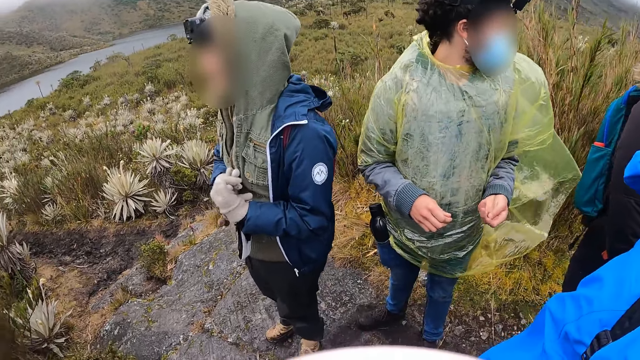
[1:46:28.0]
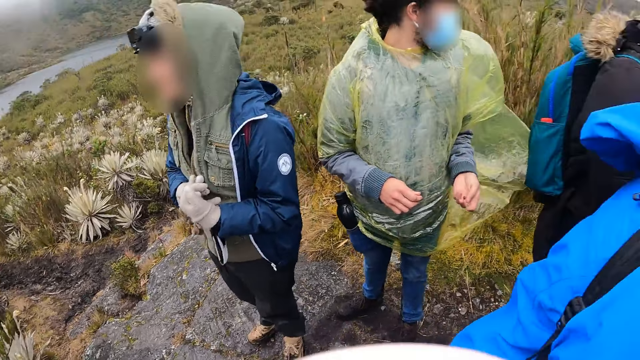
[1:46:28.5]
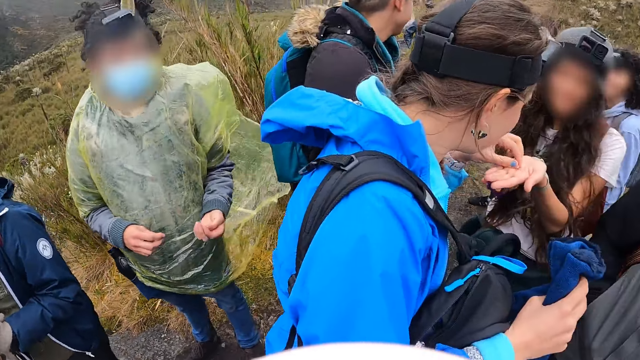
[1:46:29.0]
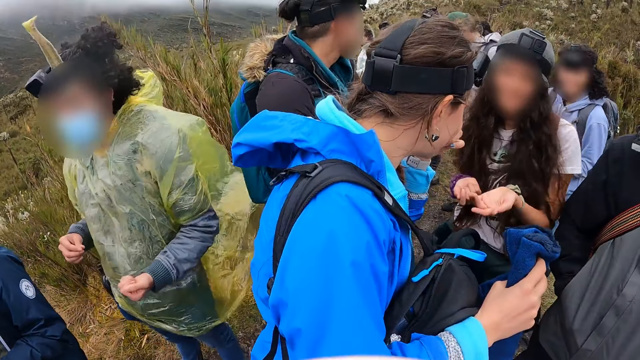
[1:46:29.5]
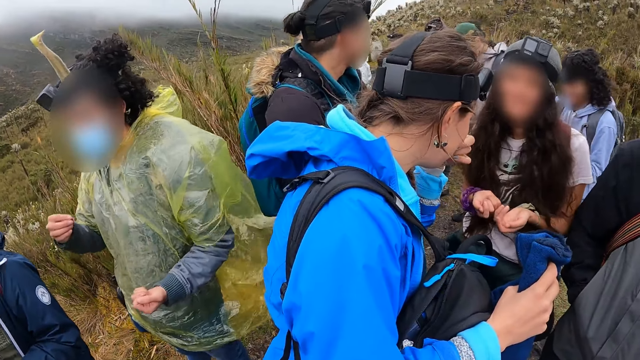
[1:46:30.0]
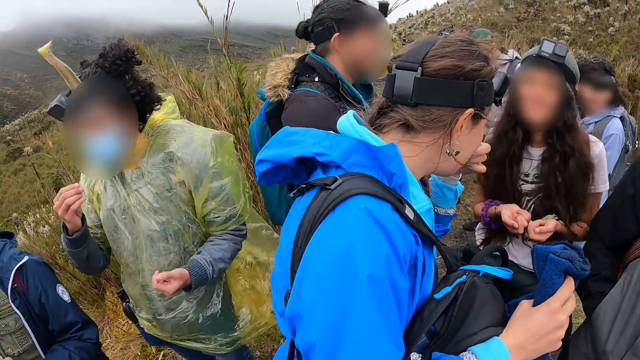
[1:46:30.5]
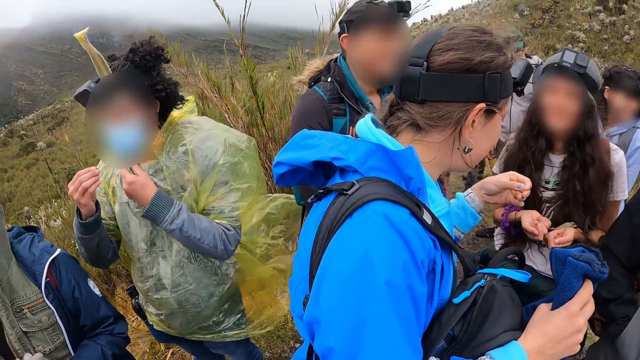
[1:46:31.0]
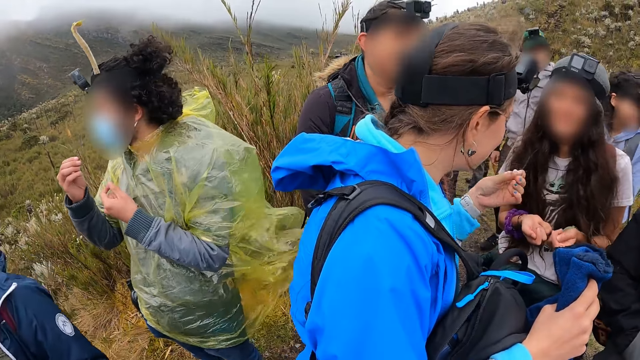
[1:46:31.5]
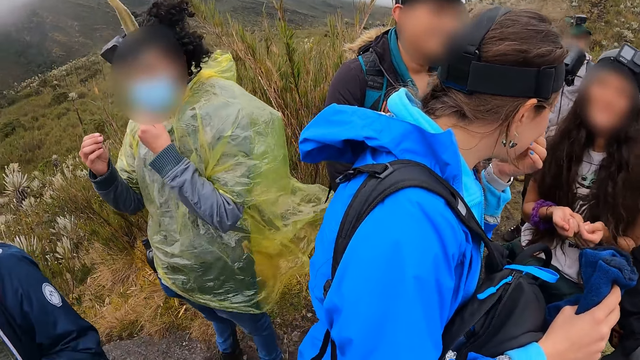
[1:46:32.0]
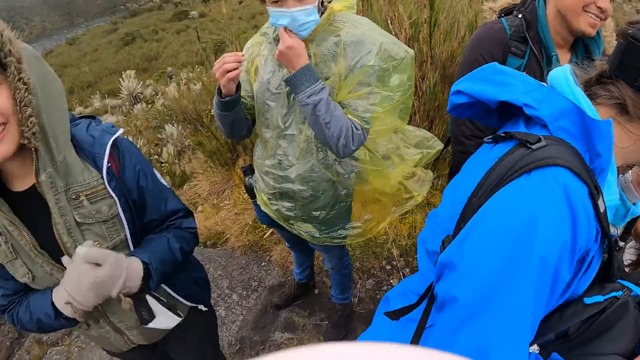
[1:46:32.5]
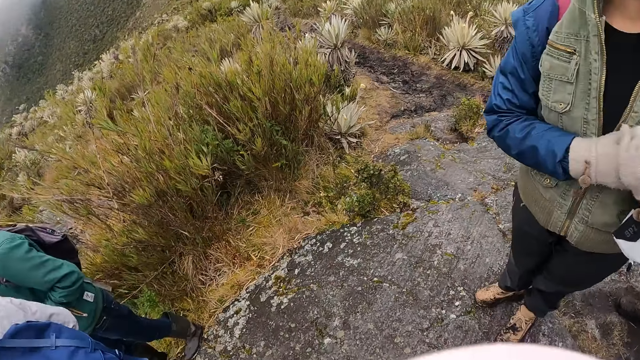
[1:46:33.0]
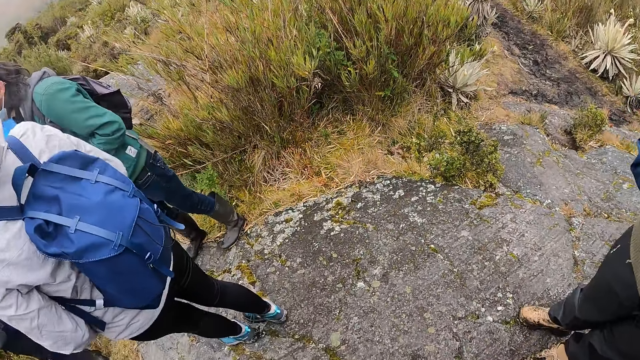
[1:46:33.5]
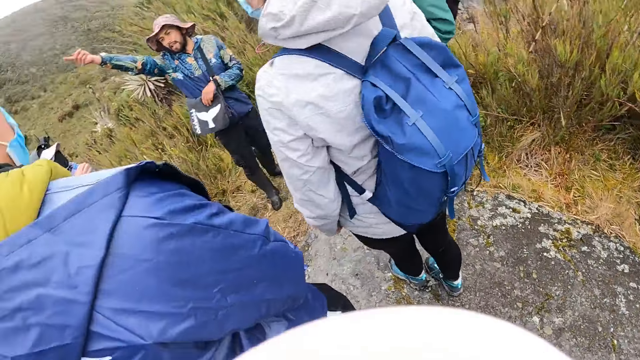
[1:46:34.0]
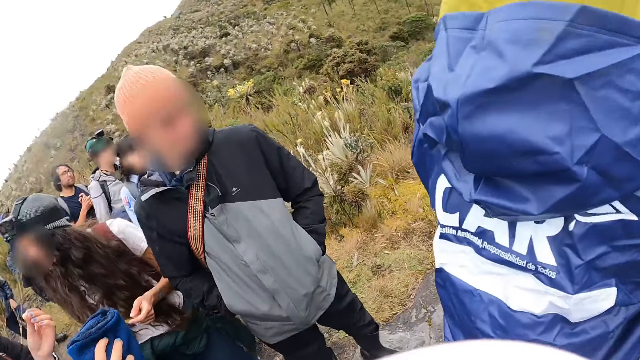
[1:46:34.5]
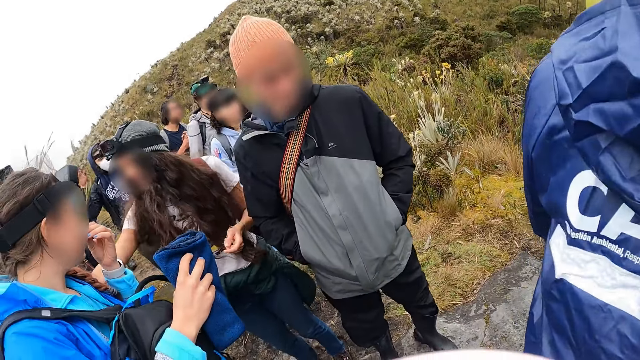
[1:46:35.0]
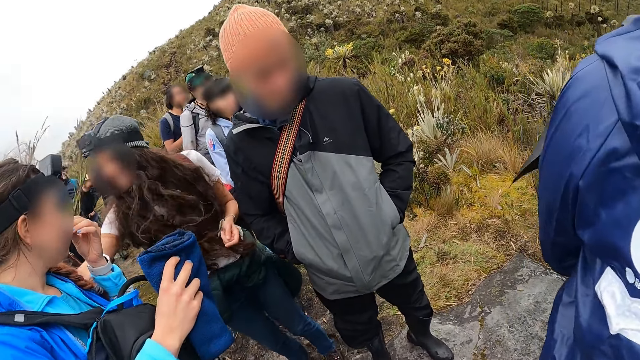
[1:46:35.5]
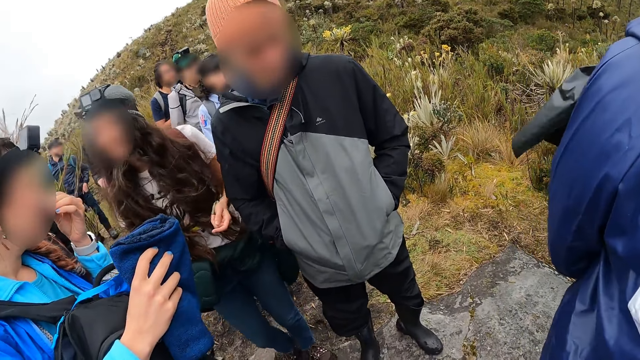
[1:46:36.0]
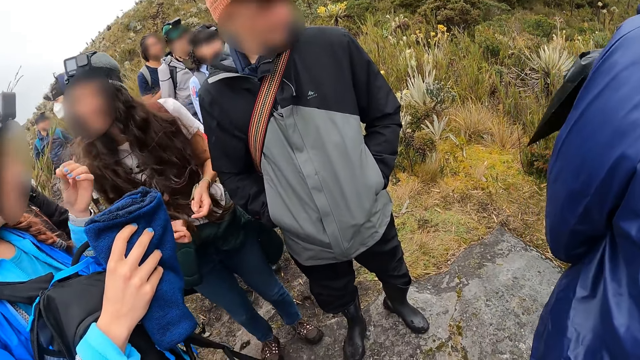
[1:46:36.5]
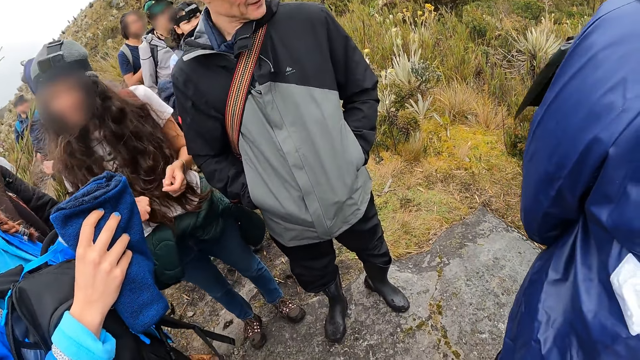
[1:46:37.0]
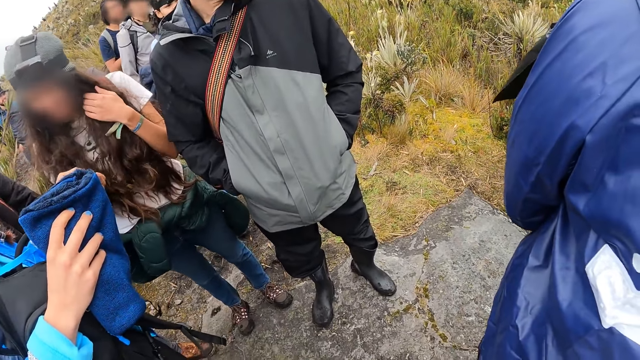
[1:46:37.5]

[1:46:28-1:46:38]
The woman collects a sweet from another woman. The woman interacts with the group of people. The camera wearer stares at the group. The first woman places the sweet in her mouth with her left hand. The camera wearer looks around the hill.

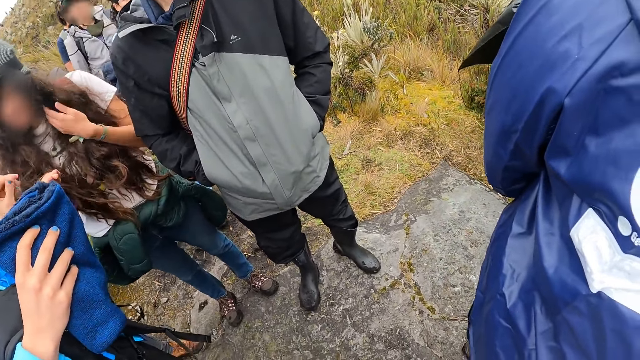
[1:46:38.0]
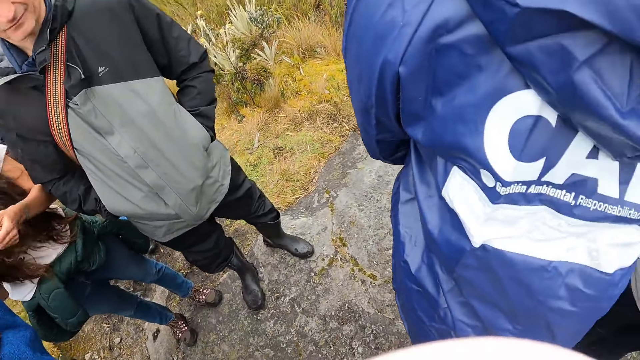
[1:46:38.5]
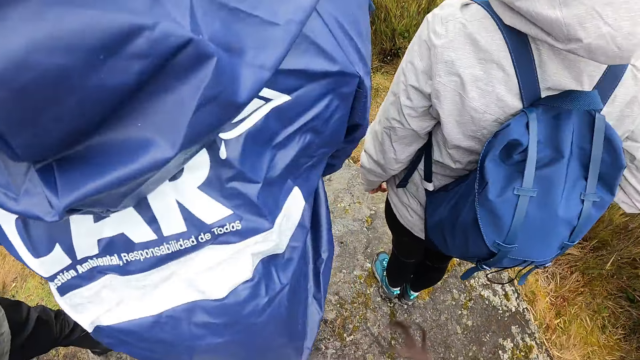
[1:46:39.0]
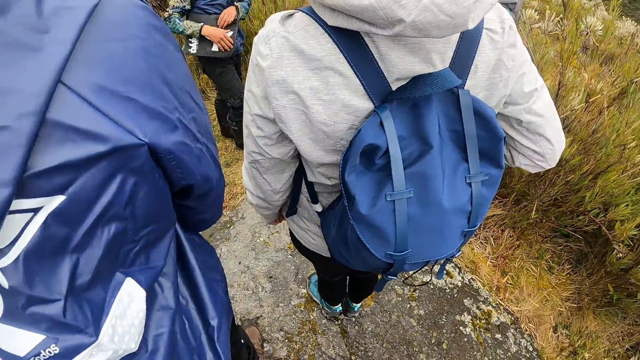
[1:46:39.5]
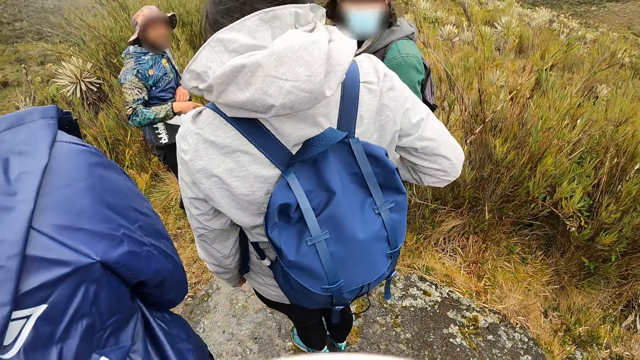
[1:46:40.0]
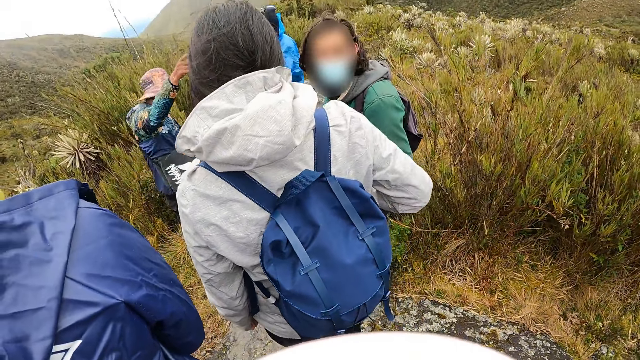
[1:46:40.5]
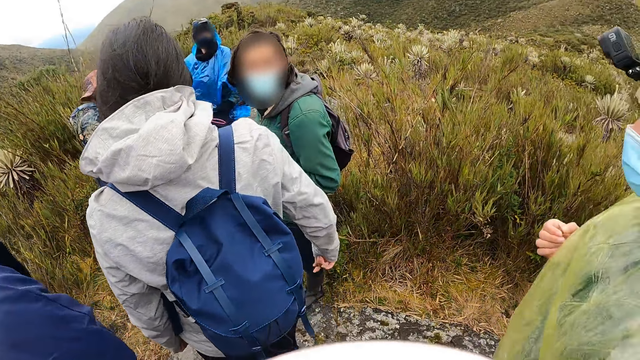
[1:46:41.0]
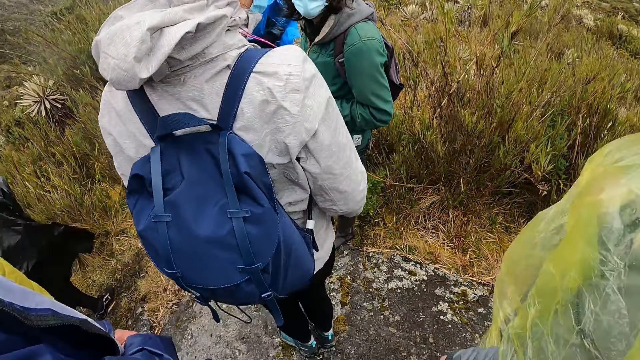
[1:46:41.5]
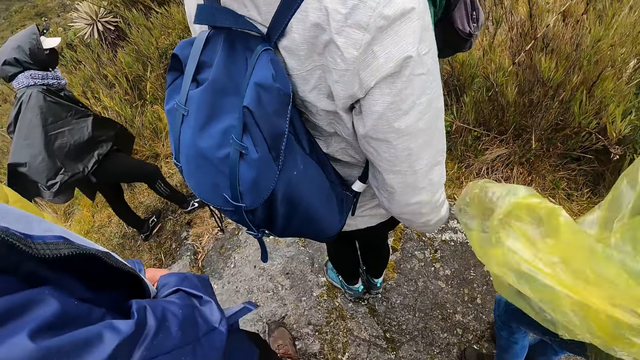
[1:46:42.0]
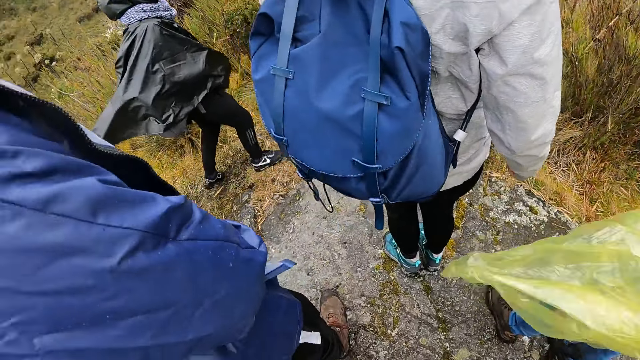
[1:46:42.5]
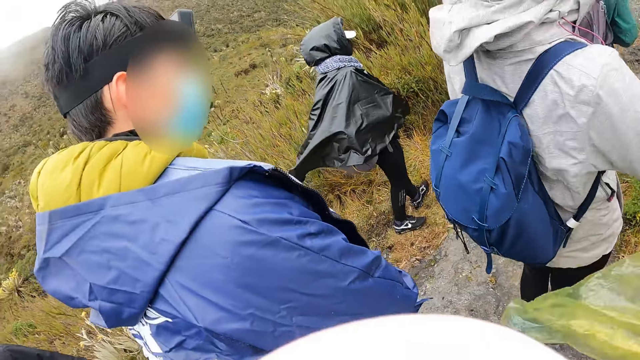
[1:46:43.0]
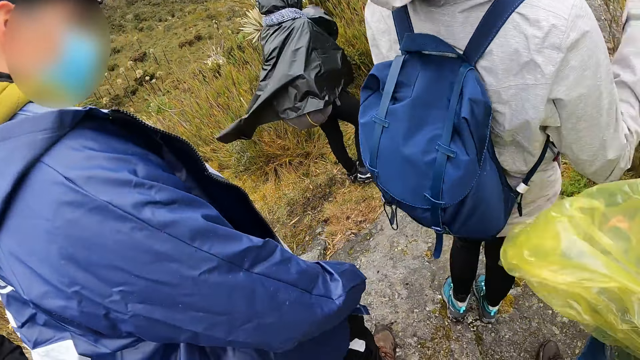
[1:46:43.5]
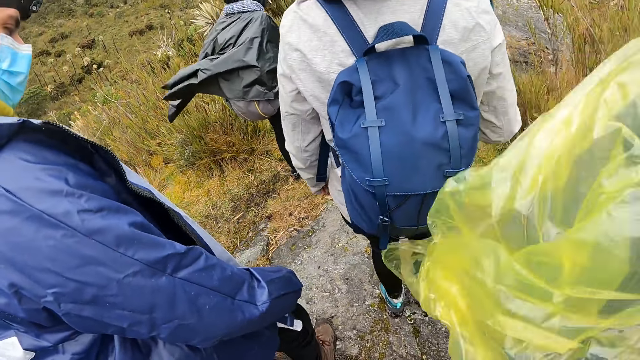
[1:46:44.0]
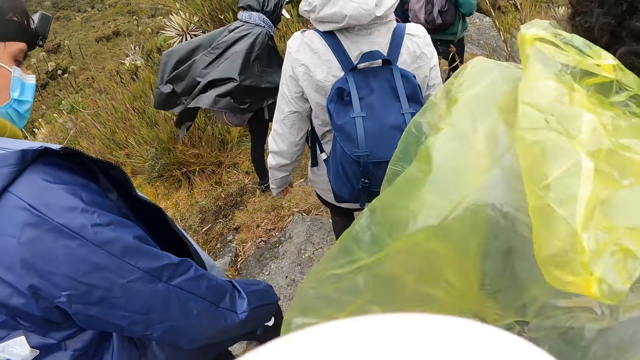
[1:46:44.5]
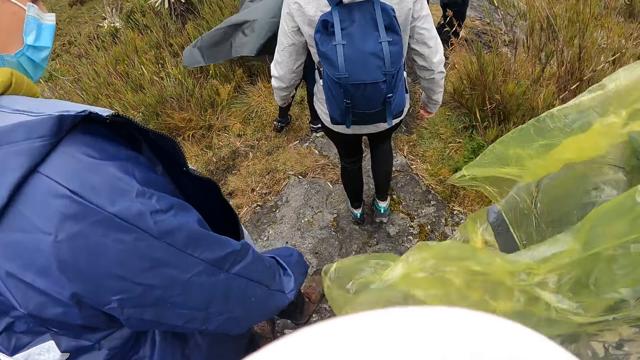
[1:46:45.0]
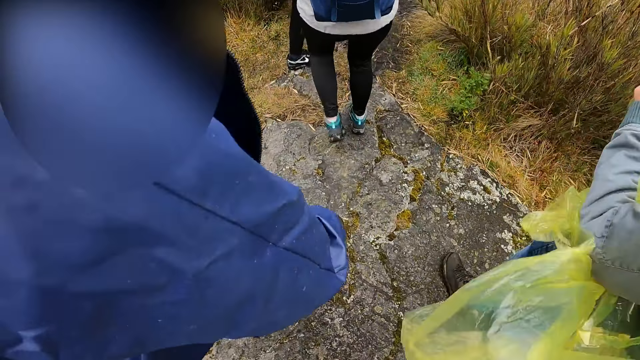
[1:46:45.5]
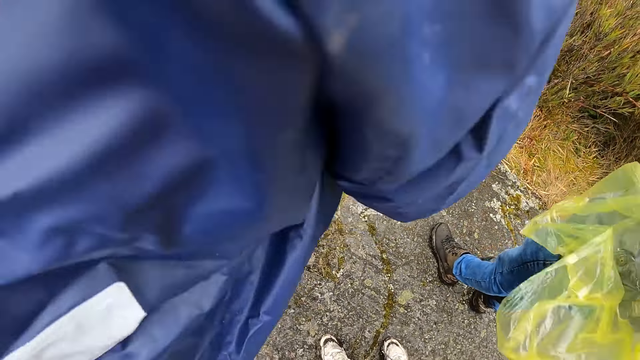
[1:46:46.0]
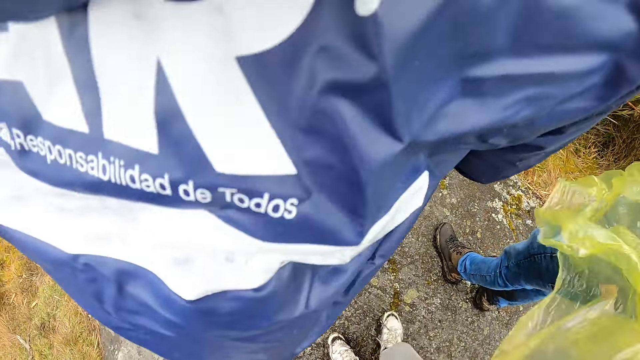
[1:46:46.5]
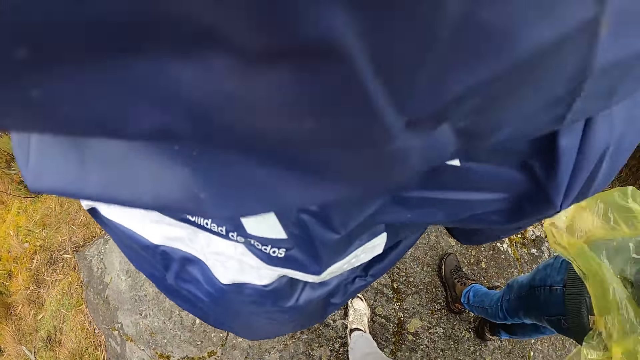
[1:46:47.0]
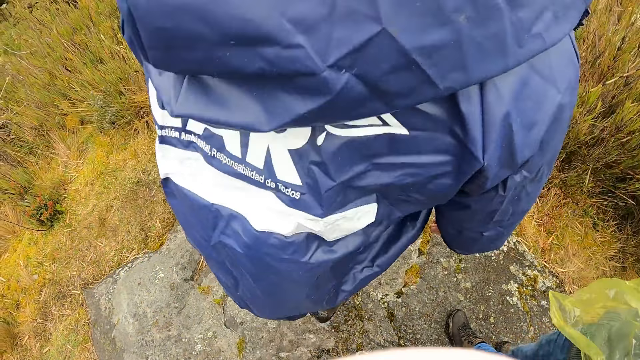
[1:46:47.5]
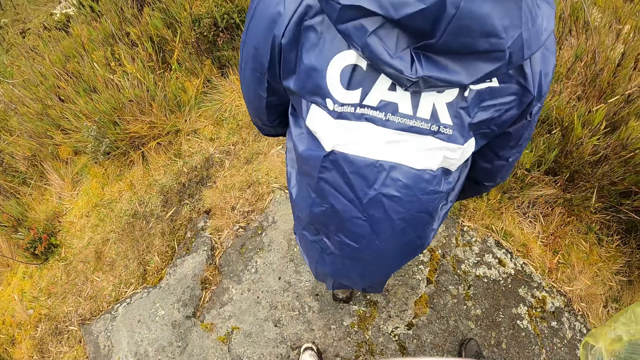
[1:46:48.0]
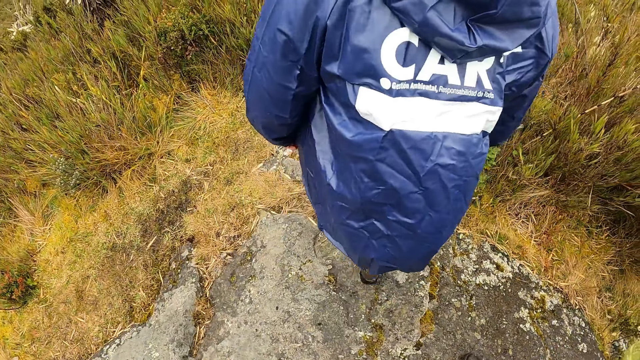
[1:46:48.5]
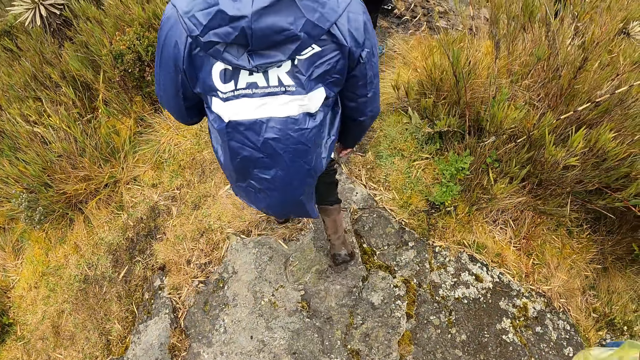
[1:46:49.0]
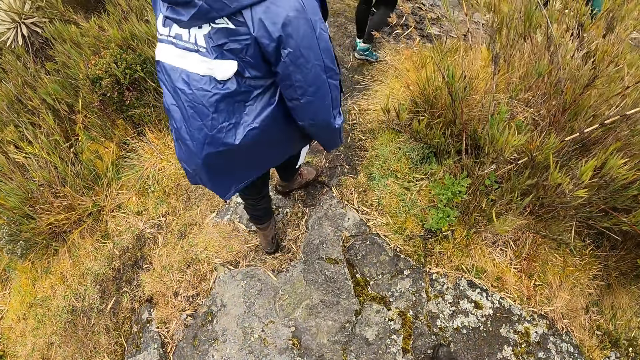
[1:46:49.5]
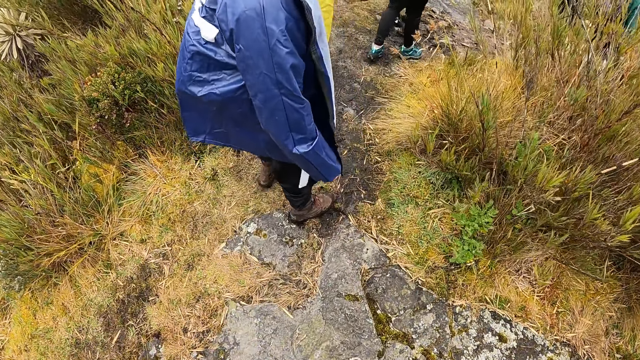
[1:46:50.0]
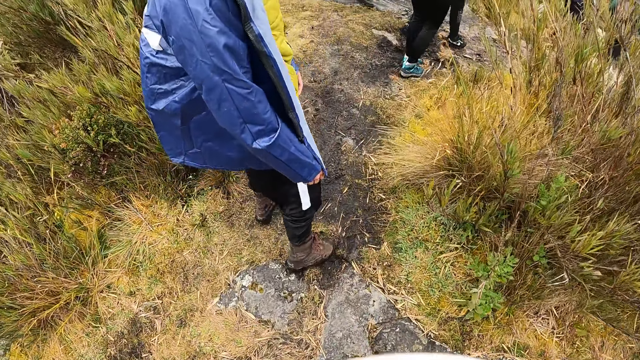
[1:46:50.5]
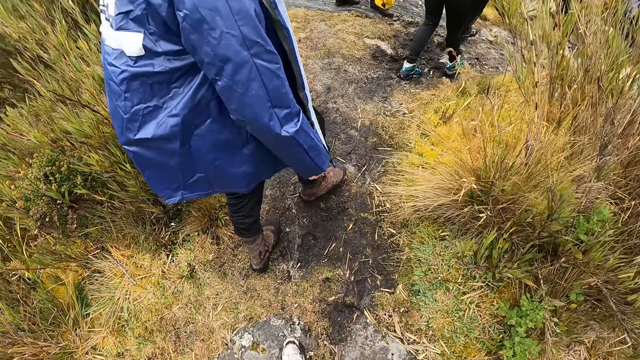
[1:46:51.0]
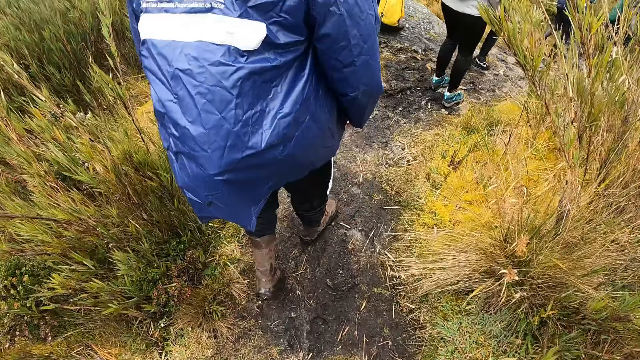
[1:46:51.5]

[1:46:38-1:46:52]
A man interacts with the group of people. The camera wearer walks on a footpath. They interact with a person. The person walks on the footpath.
